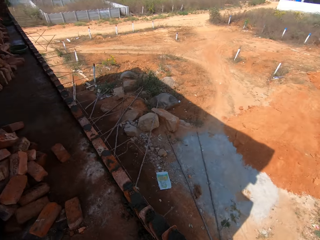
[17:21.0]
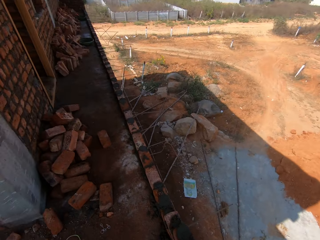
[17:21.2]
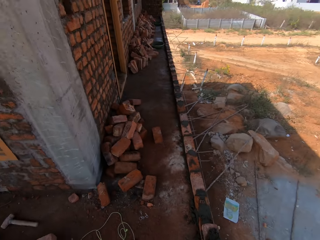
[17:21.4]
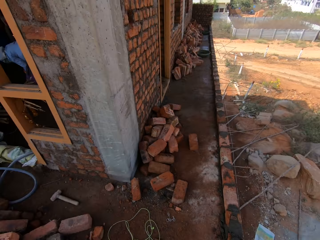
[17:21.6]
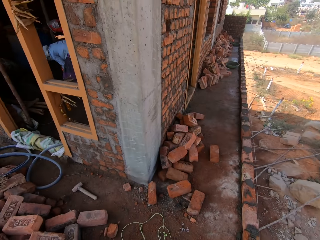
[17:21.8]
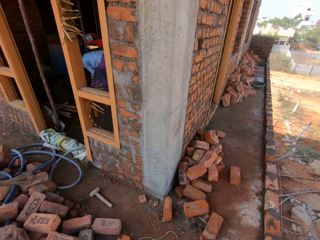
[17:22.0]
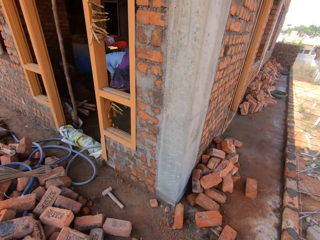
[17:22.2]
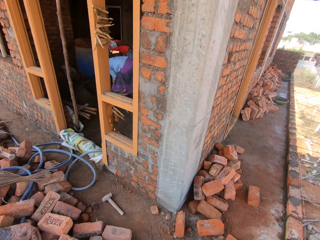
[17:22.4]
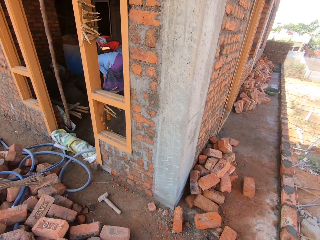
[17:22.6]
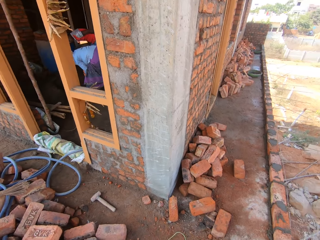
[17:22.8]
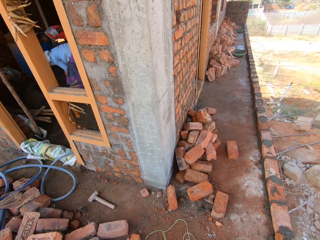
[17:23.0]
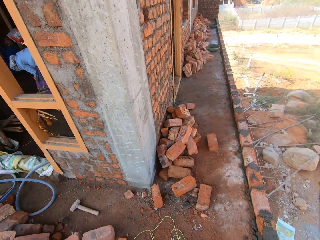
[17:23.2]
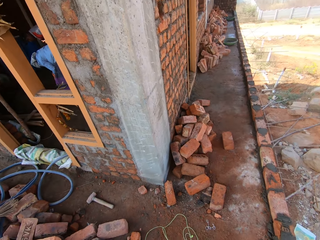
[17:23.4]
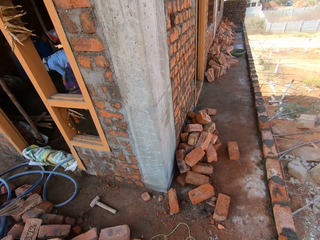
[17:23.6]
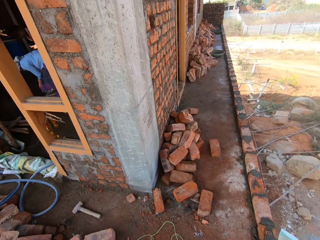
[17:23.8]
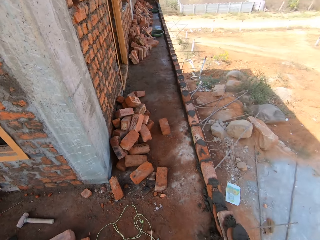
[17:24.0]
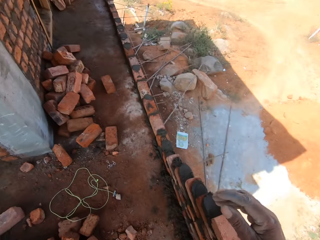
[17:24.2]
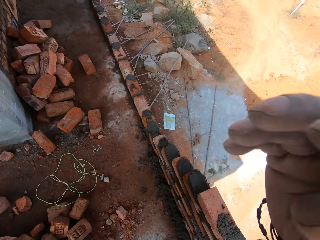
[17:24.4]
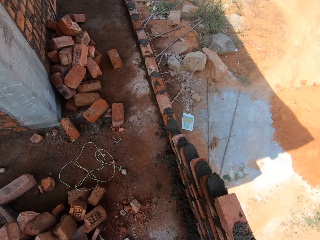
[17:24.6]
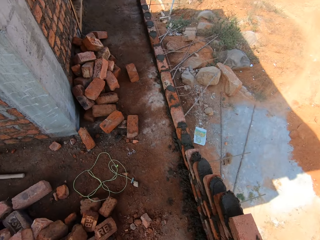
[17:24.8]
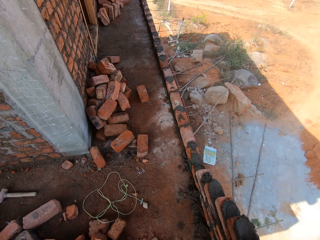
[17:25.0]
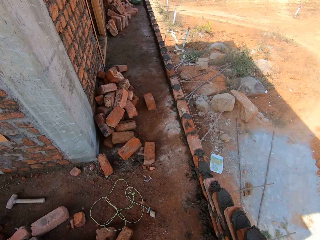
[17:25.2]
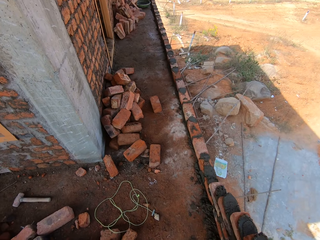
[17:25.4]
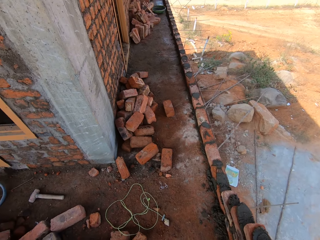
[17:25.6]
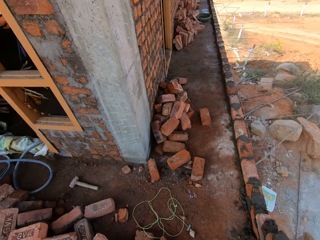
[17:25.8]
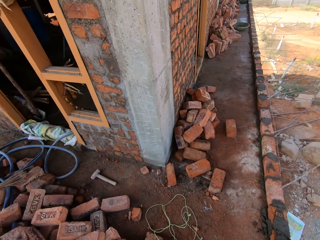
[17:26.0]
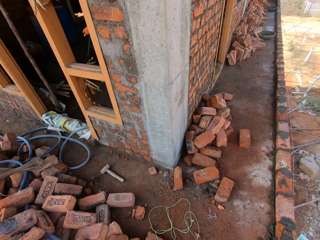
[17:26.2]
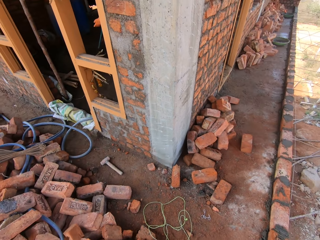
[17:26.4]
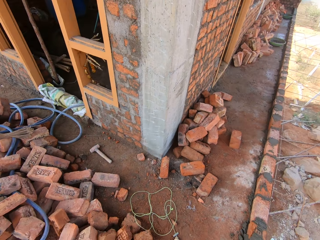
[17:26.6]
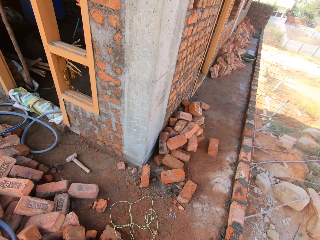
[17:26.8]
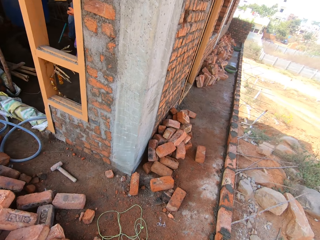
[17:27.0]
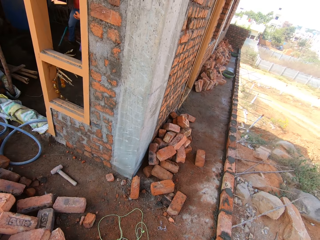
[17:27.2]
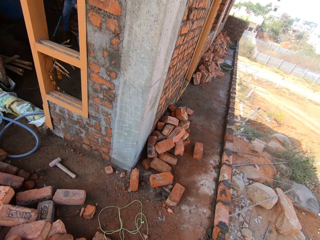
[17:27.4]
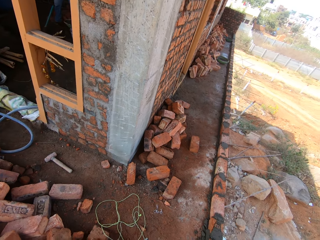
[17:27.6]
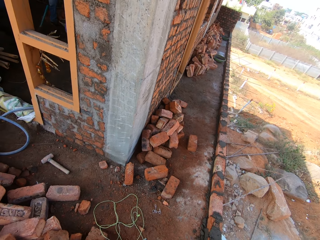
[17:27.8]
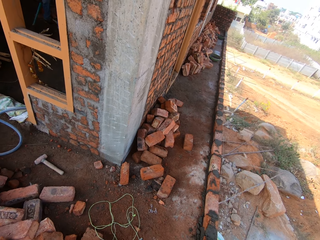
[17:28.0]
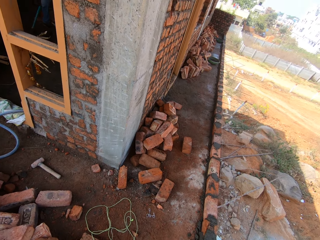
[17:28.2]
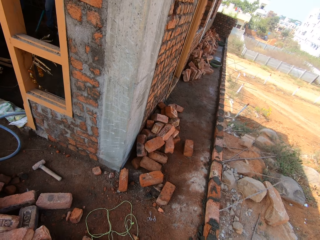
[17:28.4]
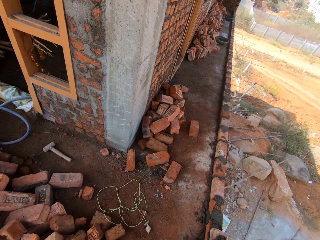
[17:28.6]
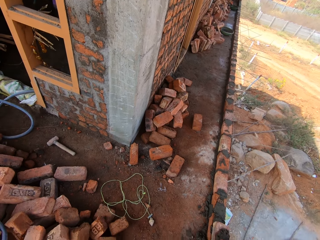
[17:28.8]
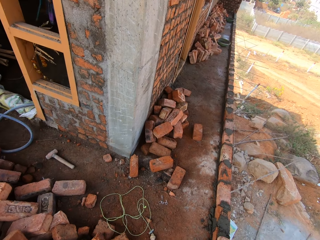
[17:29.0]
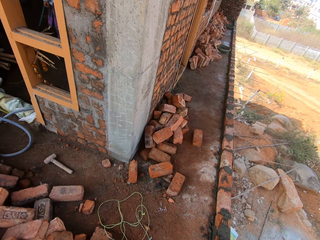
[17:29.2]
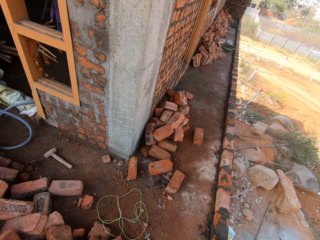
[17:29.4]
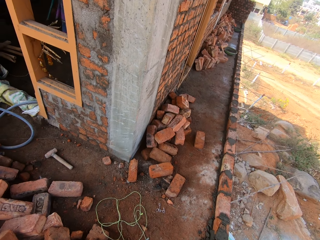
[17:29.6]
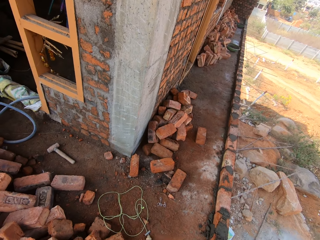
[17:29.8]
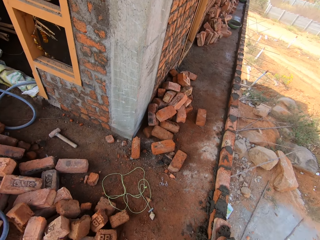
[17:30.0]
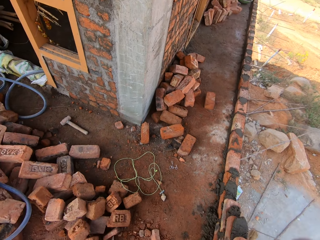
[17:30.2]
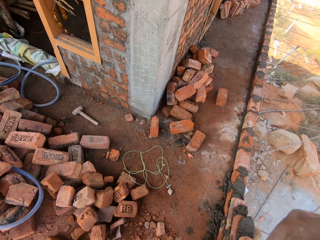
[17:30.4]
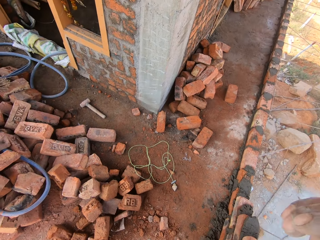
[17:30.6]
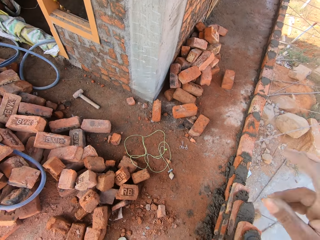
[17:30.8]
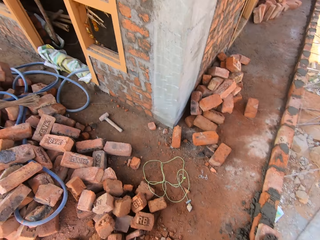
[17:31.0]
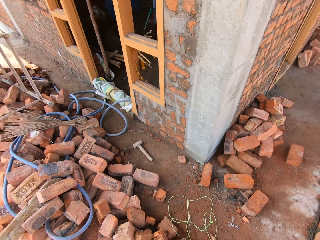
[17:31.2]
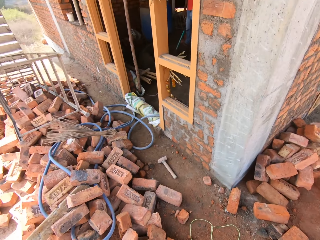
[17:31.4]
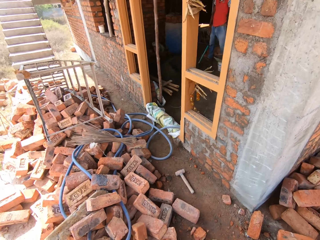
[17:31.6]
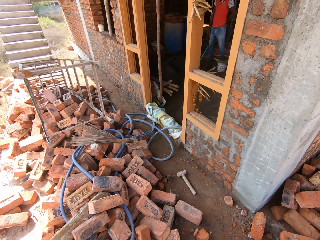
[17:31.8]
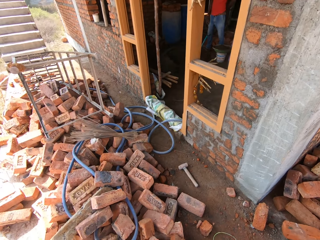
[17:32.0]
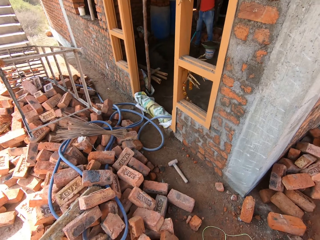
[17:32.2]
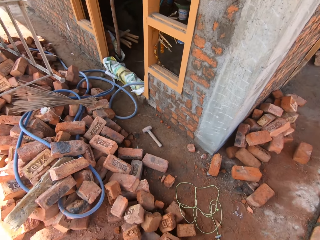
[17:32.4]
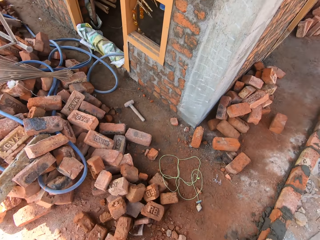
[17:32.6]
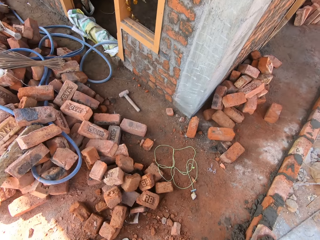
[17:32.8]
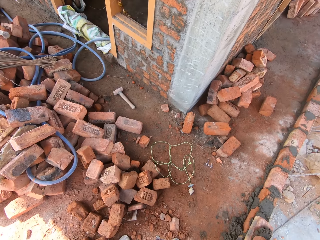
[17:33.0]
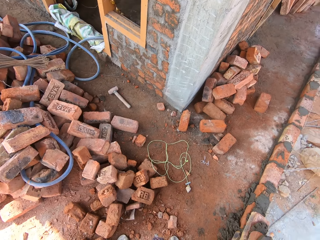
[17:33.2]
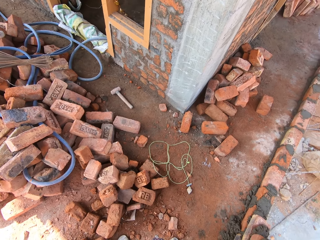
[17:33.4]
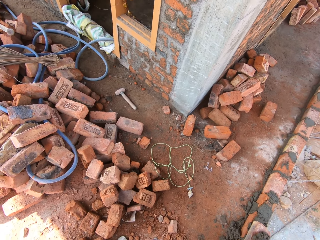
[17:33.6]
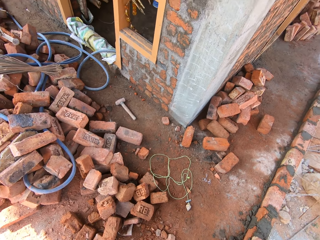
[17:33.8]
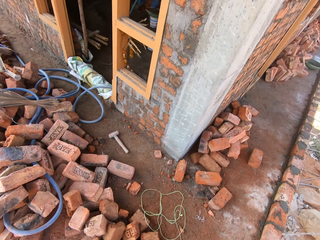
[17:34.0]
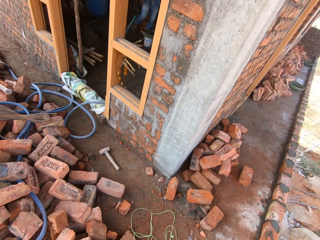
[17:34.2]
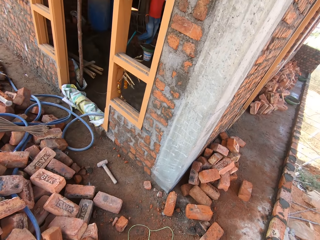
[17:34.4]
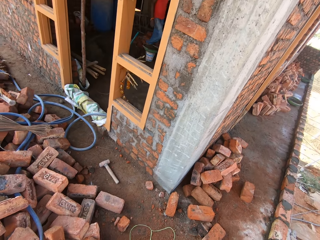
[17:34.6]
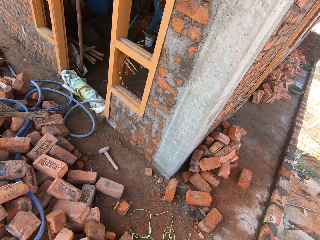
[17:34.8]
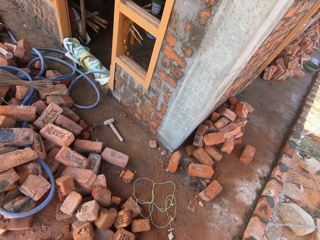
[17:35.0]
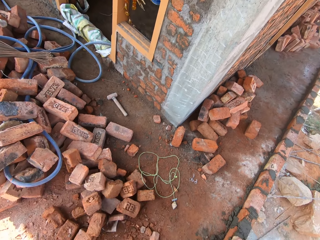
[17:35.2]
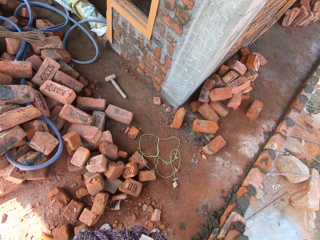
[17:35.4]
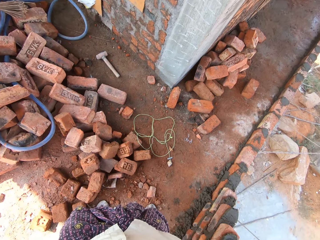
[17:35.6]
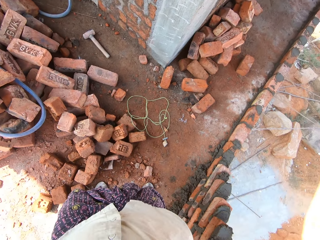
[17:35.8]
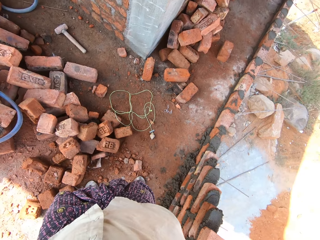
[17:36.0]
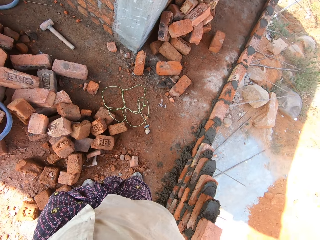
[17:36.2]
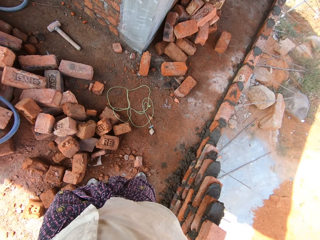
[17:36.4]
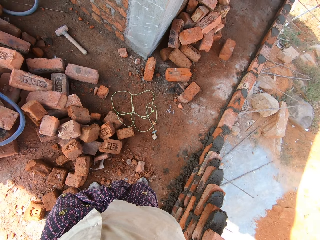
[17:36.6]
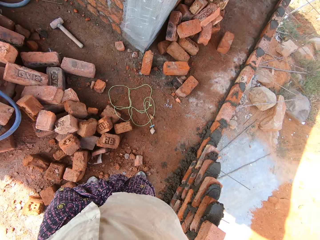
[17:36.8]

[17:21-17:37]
The camera wearer looks around. He walks around the building. He lifts his right hand. He adjusts the camera. He looks around the building.
